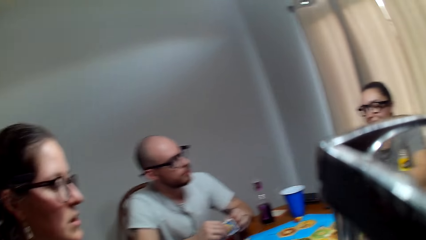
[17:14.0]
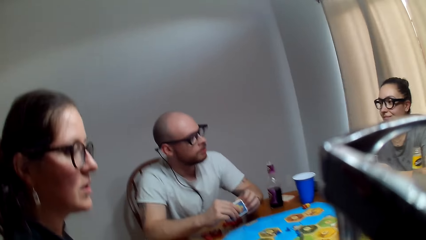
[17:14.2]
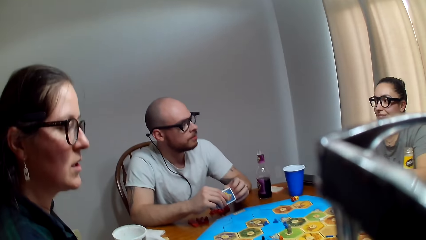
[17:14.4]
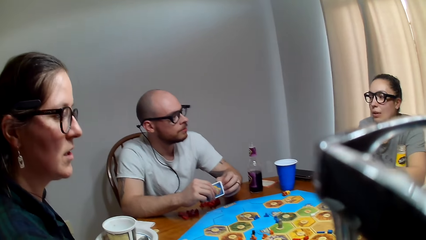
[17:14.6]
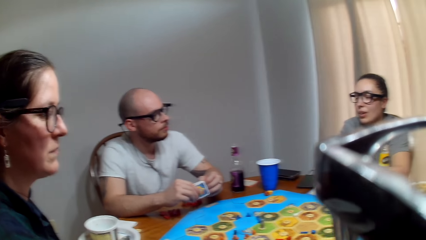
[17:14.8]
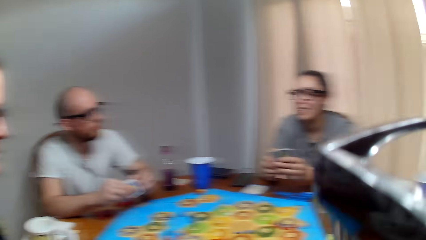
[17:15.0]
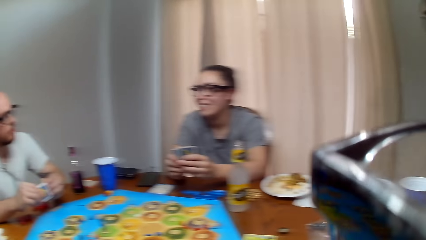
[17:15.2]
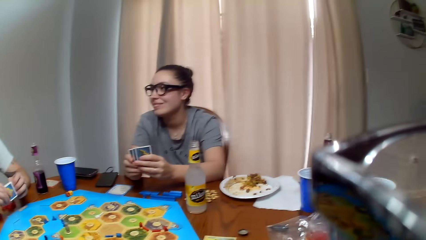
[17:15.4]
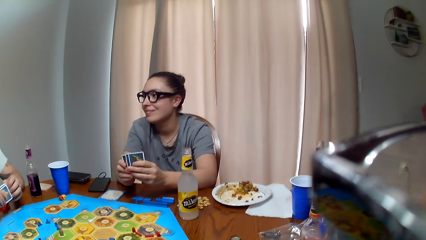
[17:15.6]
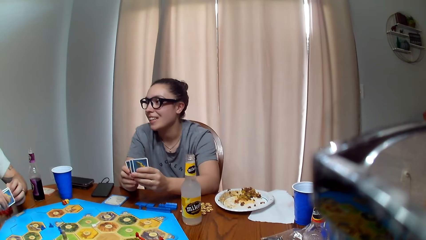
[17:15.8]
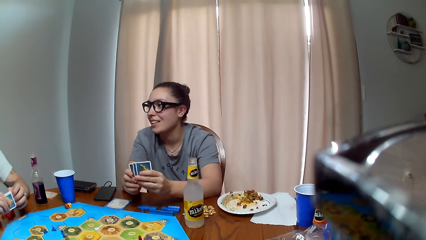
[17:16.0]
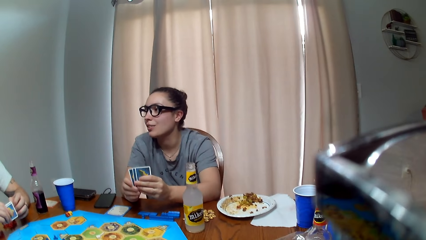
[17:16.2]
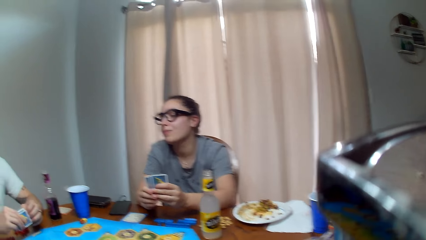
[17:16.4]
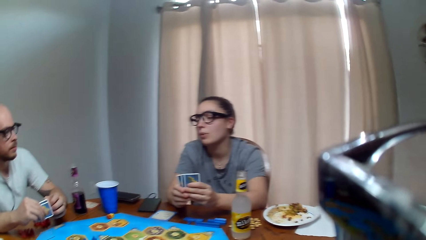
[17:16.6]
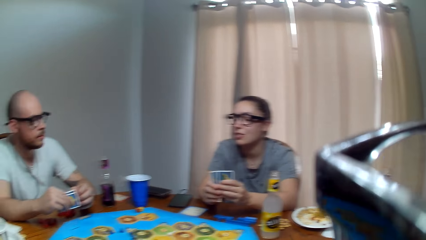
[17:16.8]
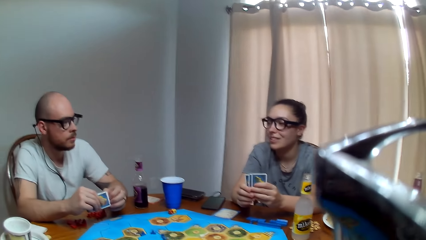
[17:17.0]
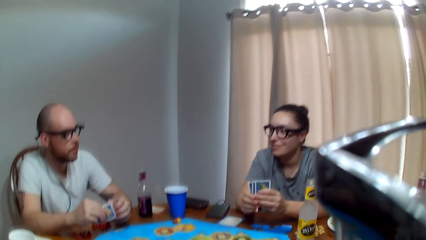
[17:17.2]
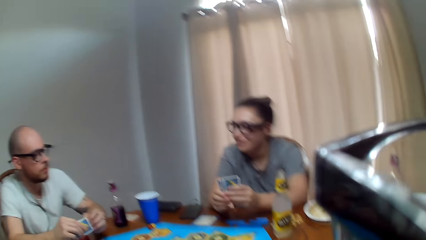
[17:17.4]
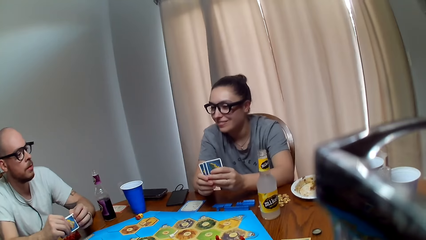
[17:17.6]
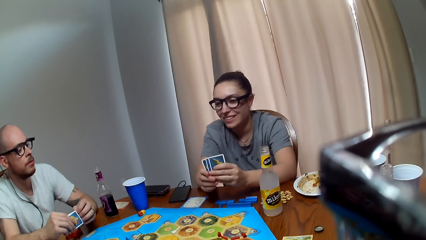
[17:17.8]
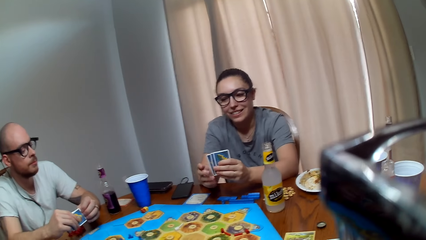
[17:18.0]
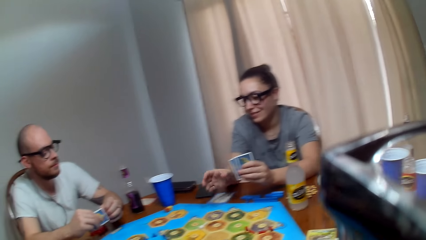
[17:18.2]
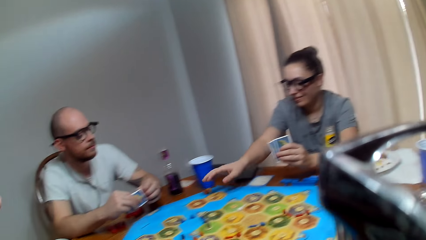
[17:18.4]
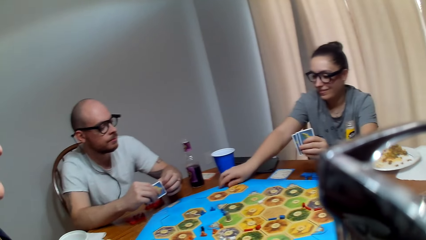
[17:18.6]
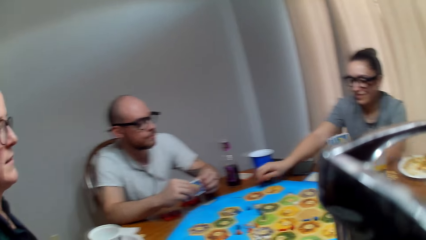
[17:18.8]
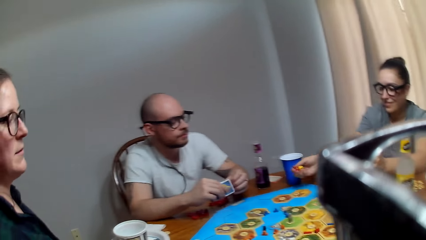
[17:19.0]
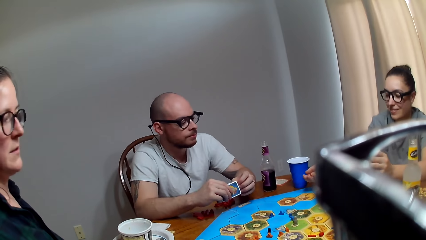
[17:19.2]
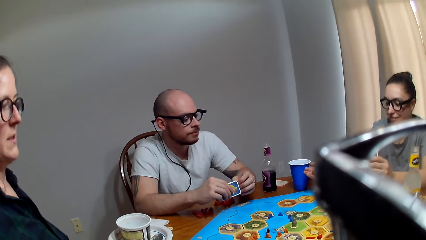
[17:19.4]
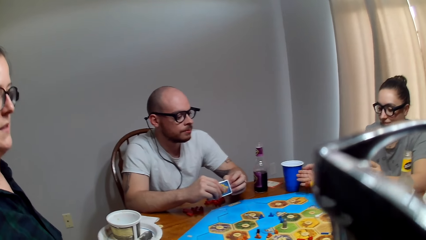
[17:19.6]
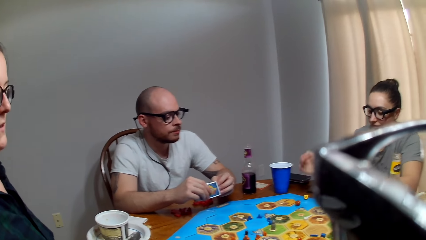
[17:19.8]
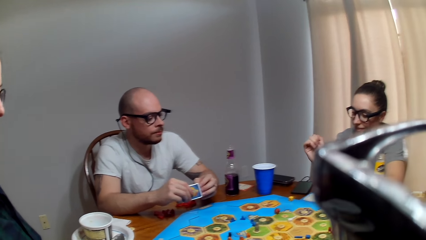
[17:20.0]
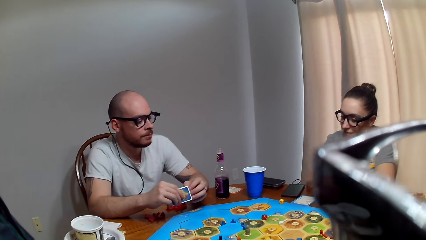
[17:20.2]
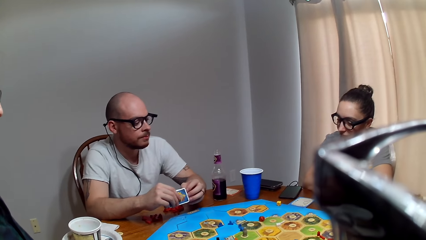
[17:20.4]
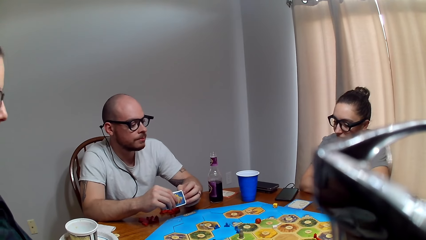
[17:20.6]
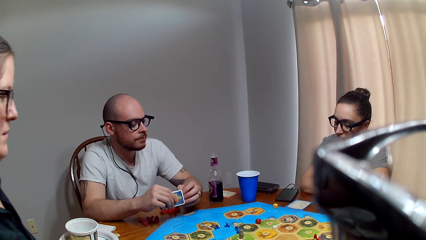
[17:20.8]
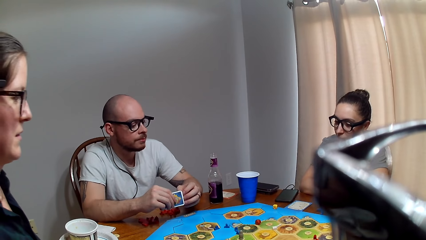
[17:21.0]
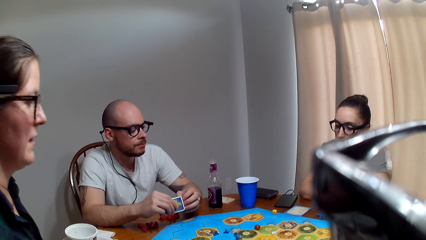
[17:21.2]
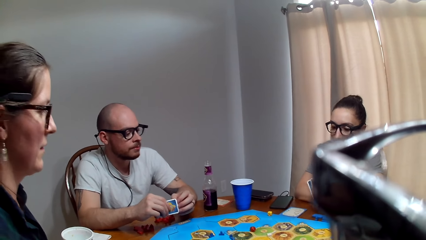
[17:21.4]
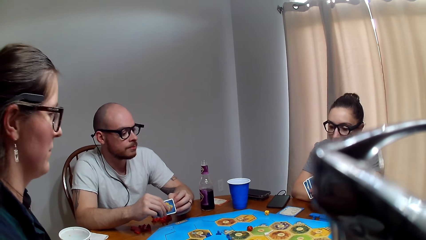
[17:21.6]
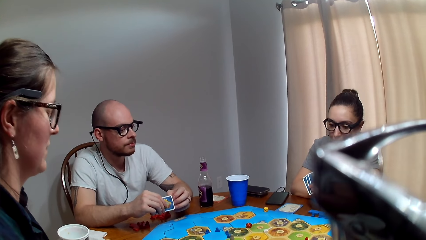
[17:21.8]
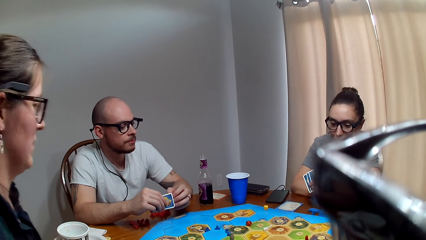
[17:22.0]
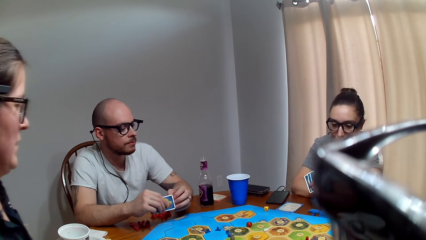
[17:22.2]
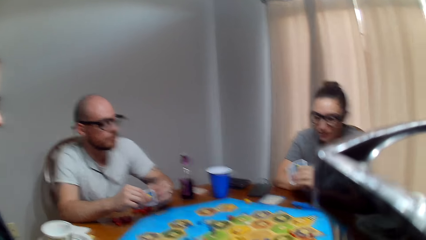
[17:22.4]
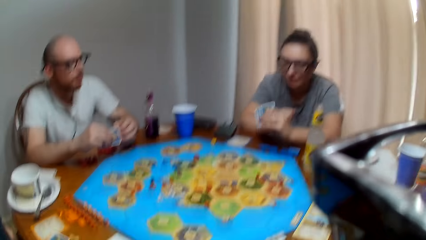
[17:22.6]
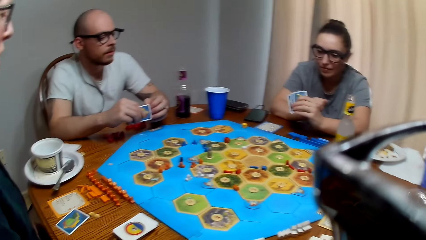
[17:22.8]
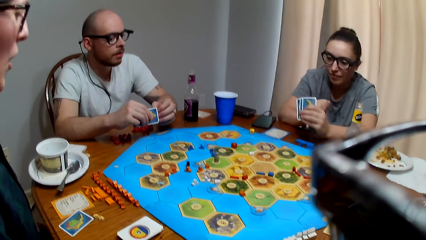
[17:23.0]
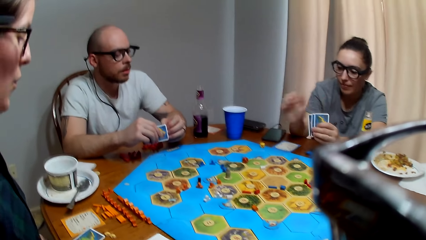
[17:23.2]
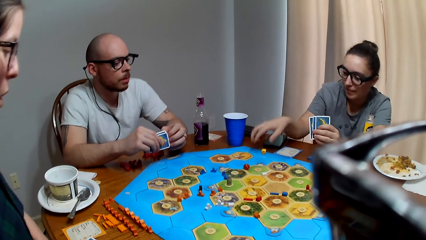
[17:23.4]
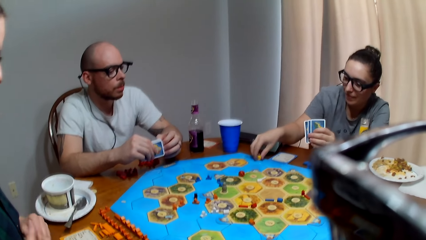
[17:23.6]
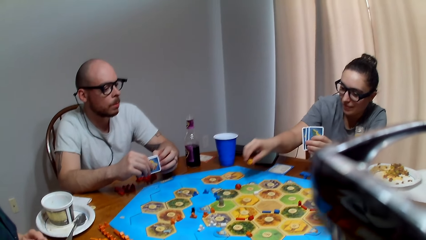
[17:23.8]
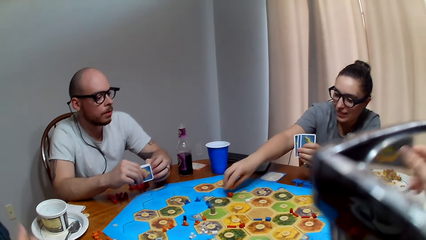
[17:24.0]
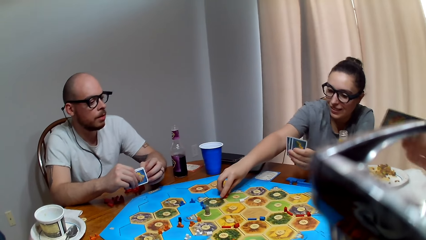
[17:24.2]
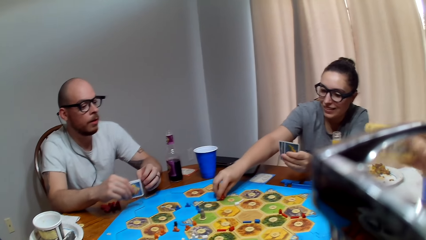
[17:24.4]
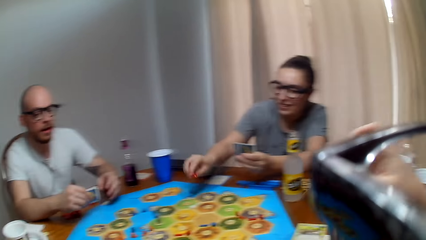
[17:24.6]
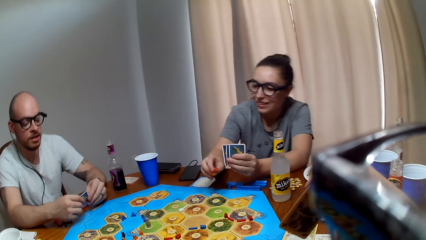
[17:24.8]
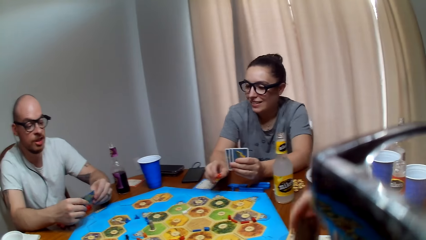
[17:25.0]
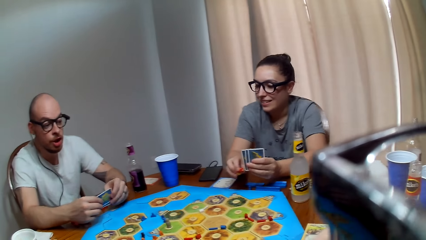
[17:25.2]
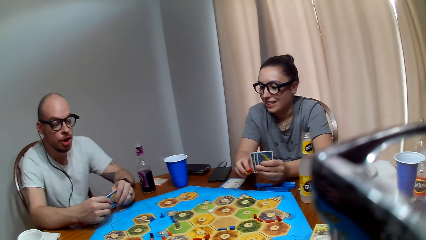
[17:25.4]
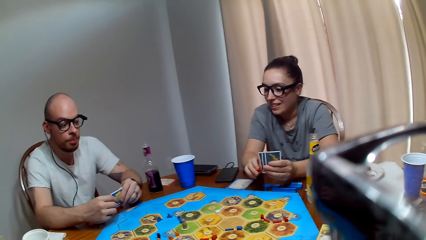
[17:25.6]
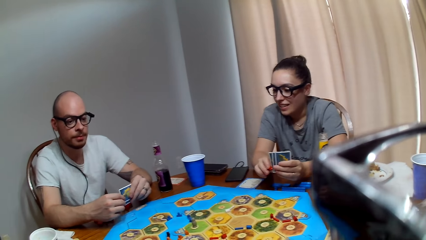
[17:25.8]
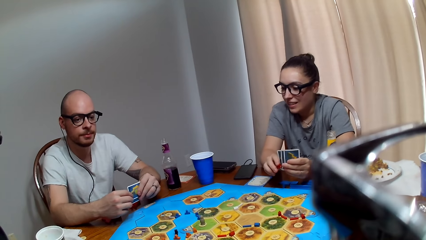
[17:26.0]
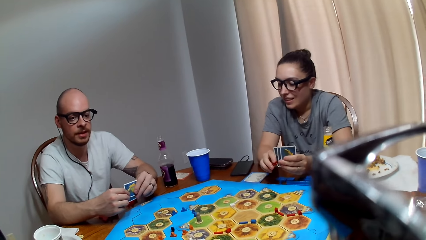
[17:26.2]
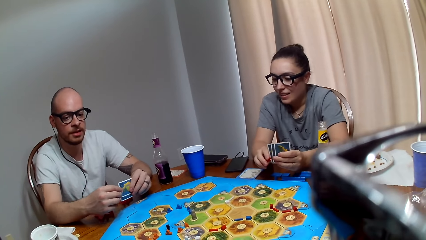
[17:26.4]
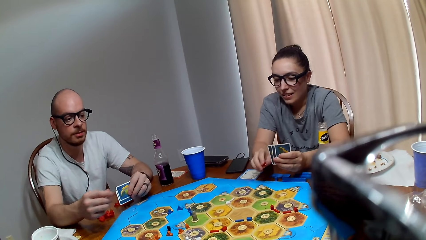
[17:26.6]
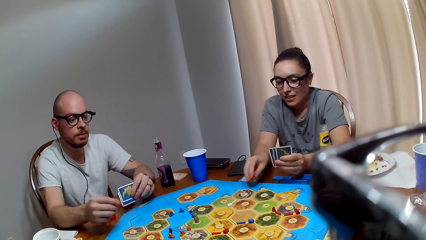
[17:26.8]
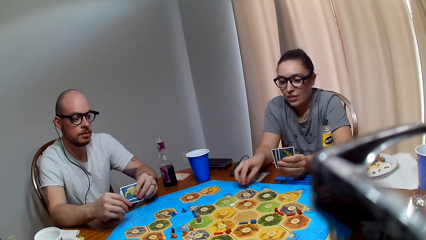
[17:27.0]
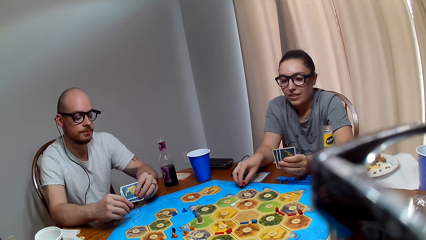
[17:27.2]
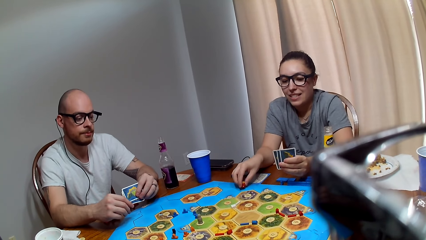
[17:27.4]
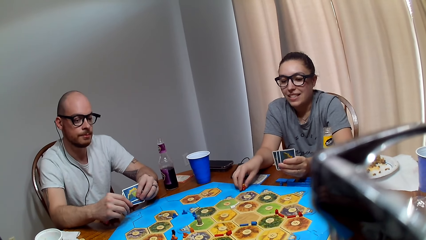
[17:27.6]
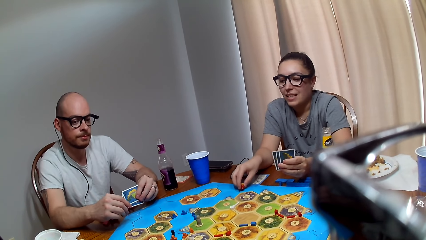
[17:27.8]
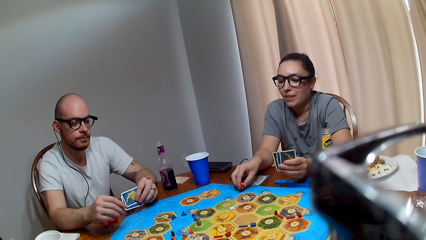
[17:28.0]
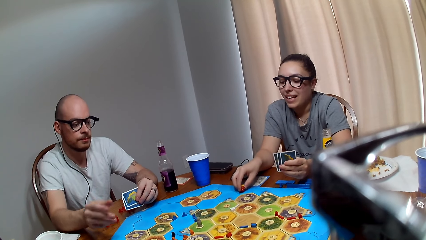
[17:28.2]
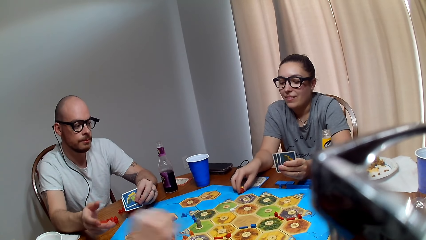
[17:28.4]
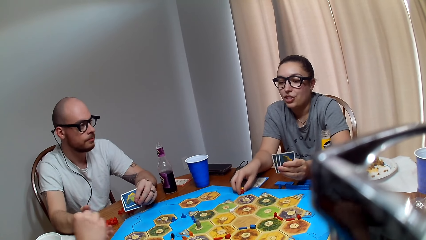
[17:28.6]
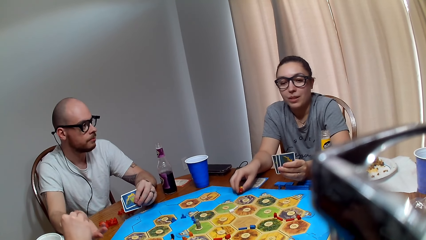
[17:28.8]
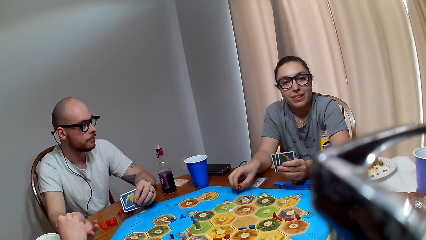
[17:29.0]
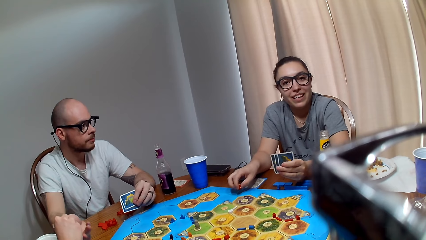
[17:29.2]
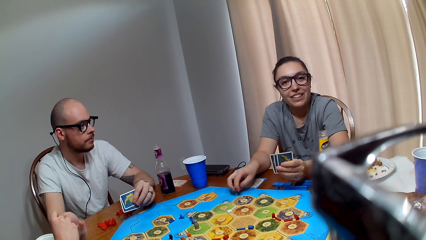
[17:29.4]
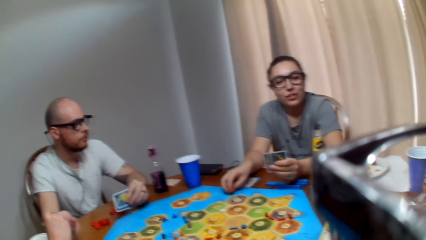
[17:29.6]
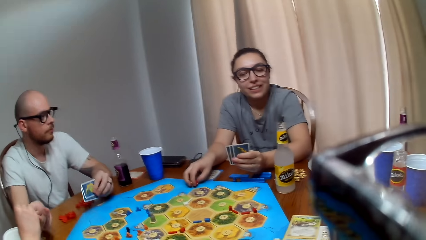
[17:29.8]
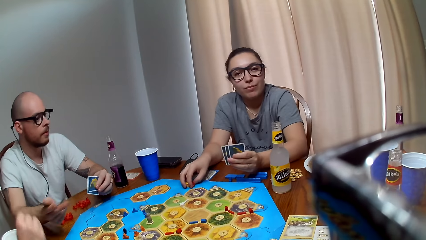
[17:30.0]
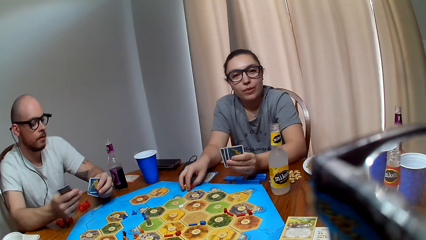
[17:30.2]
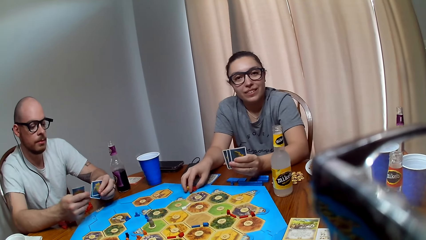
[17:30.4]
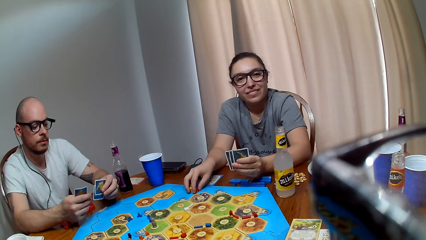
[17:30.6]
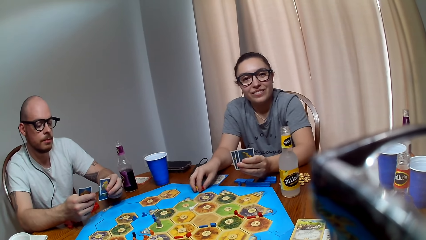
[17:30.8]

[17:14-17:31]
The camera wearer speaks to a woman. Another woman converses with a man. The camera wearer talks to the other woman. The other woman picks up the dice. The first woman comments. The other woman holds the dice, drops the dice on the board and throws the dice on the table. The camera wearer speaks to the other woman. The other woman picks up the dice on the game board. The man talks to the camera wearer. The other woman asks a question. The camera wearer hands the man a card. The first woman hands over a card to the man.
